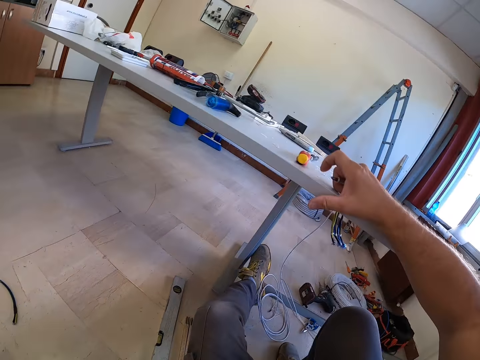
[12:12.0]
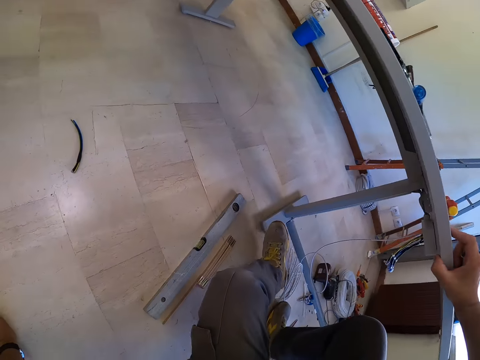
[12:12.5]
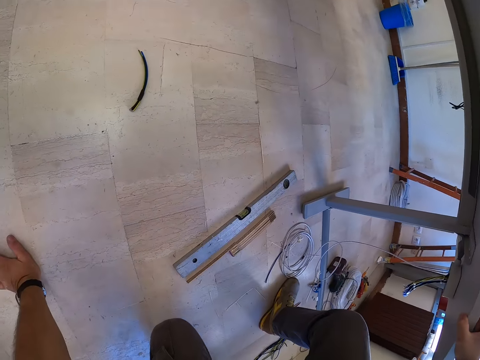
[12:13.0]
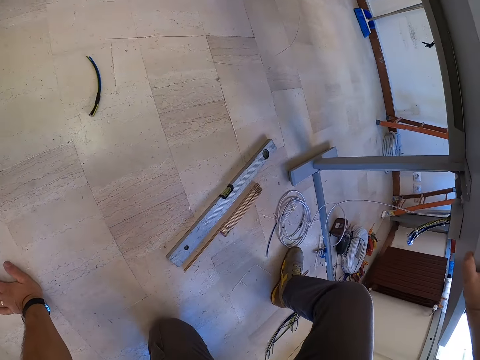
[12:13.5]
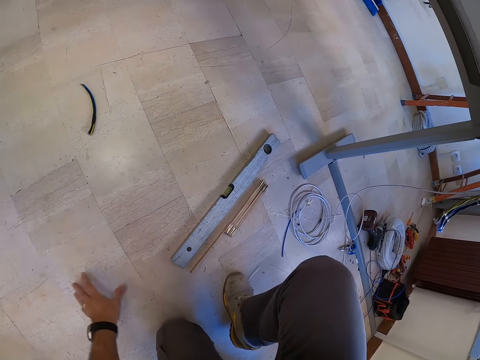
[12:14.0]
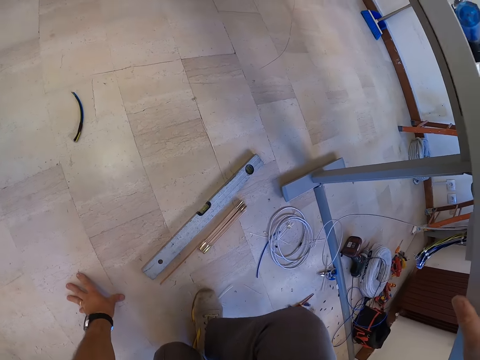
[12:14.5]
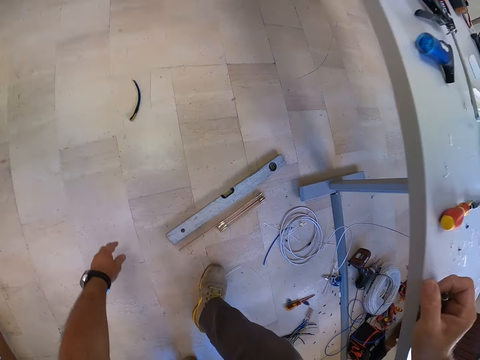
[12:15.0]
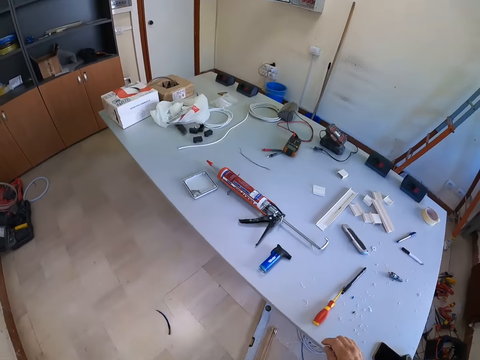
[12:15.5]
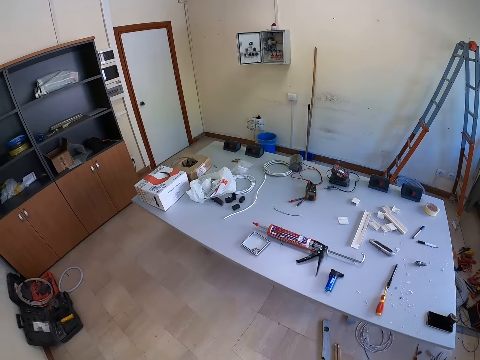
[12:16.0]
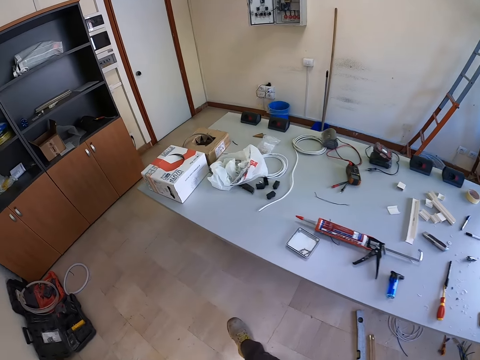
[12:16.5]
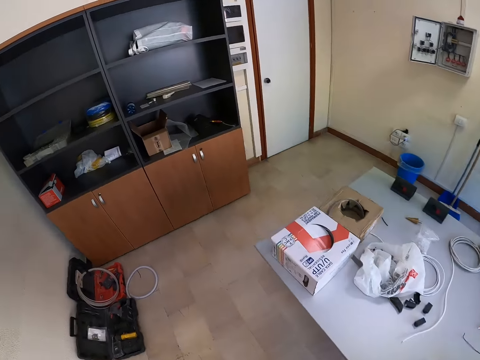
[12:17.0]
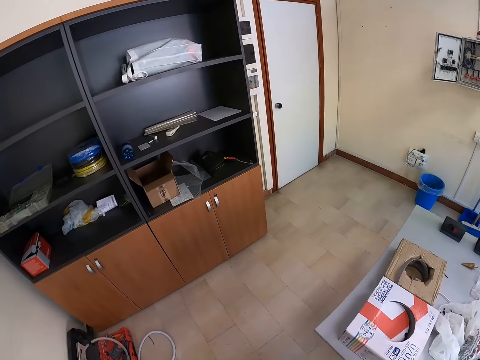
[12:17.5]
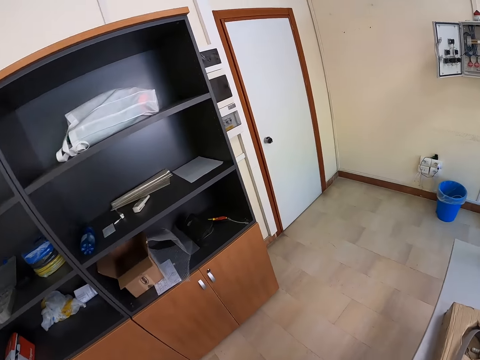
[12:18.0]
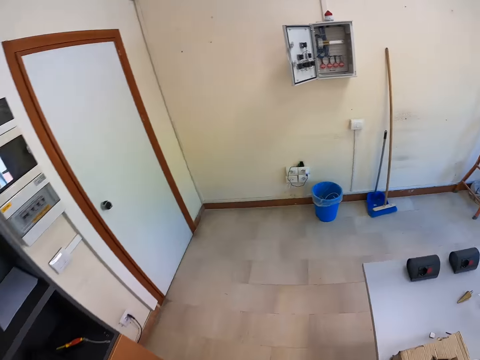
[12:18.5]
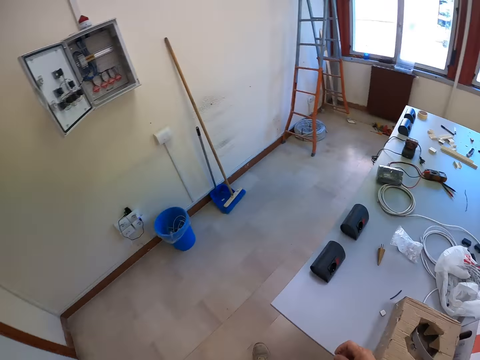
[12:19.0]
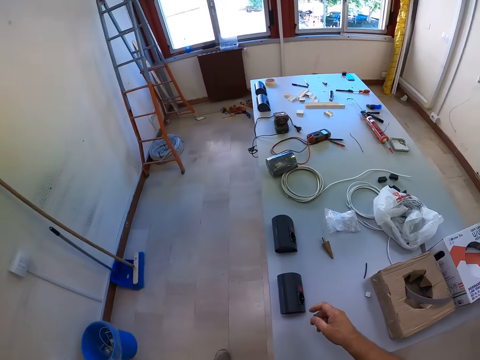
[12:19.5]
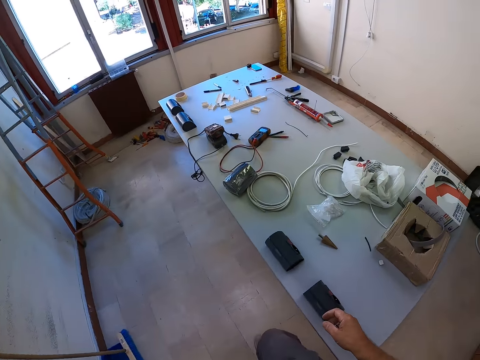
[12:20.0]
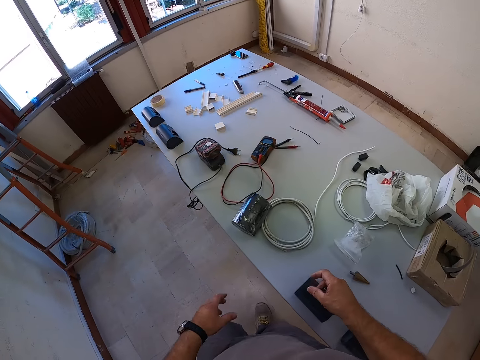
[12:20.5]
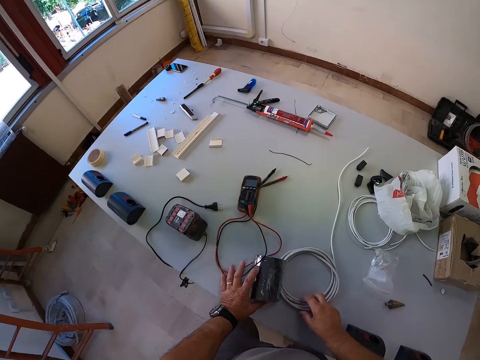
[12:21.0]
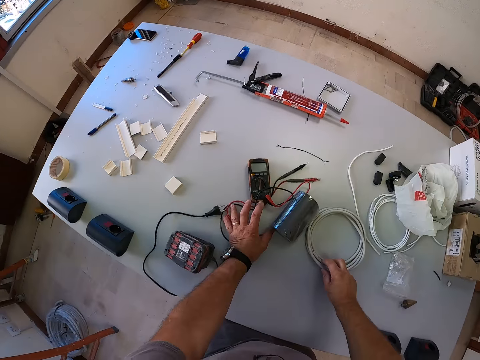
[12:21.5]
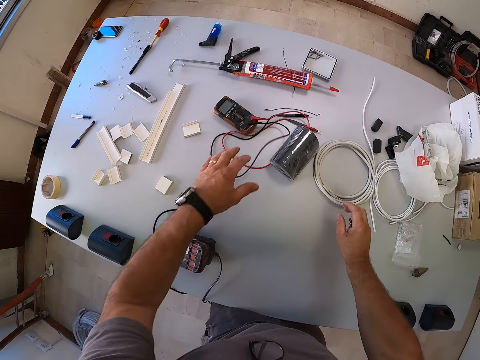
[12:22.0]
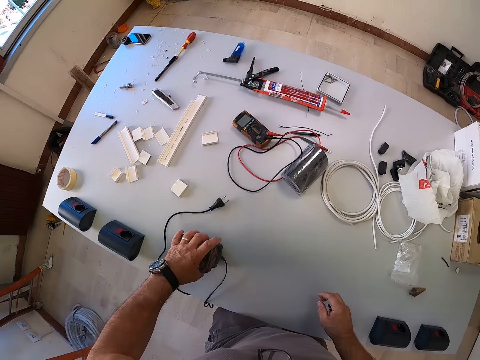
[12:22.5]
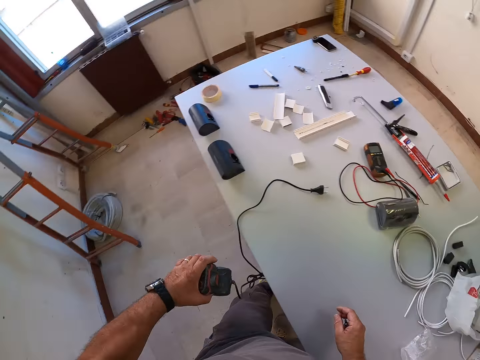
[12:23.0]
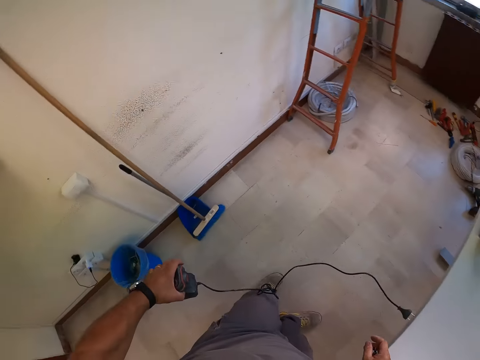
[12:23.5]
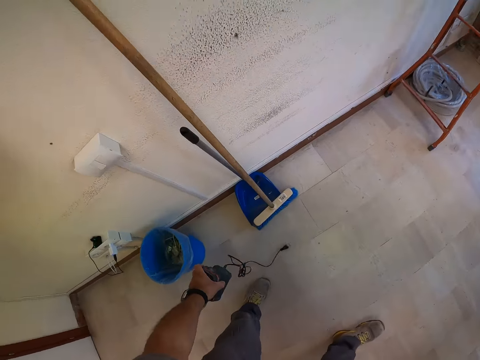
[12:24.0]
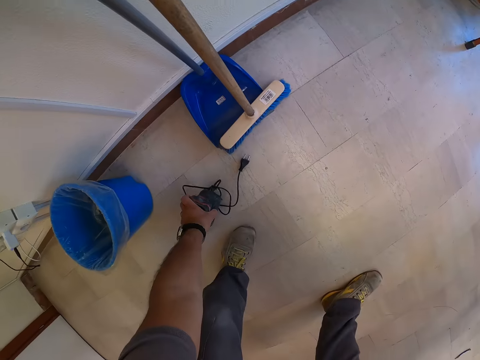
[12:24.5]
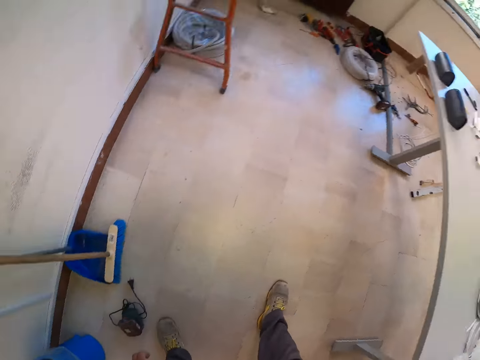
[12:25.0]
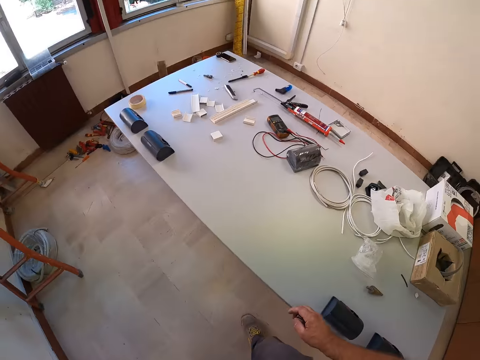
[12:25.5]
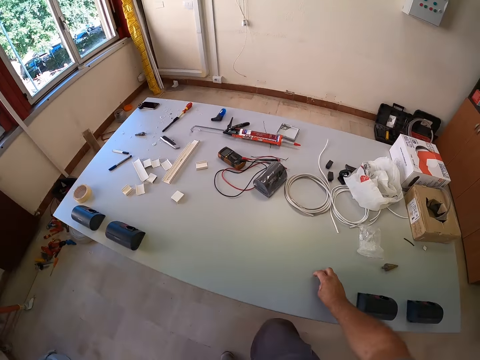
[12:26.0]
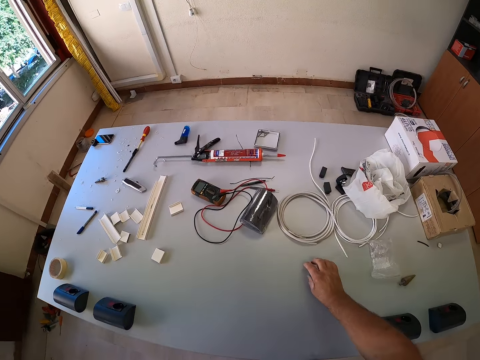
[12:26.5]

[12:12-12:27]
The camera wearer holds the table with his right hand. He puts the hand on the table. He gets up from under the table. He holds the floor with the left hand. He looks at the table. He walks to the other side of the table. He moves the cables and a switch box on the table. He picks up the switch box on the table. He drops the switch box on the floor.

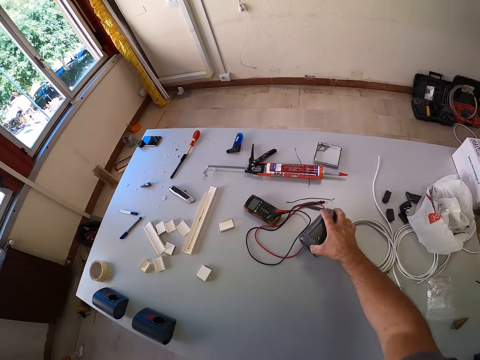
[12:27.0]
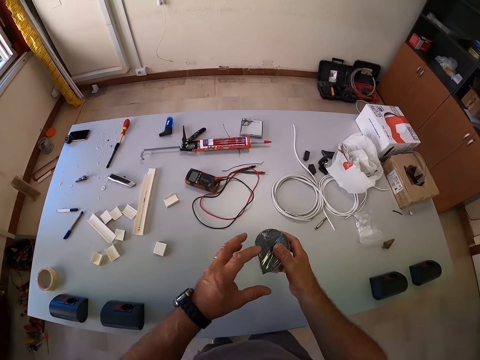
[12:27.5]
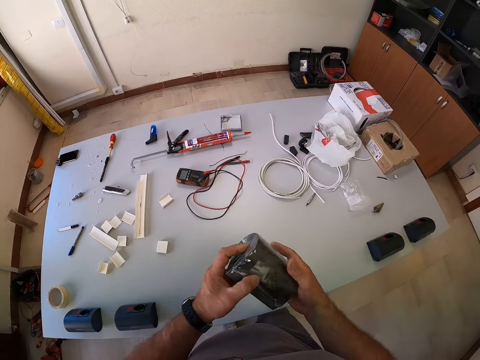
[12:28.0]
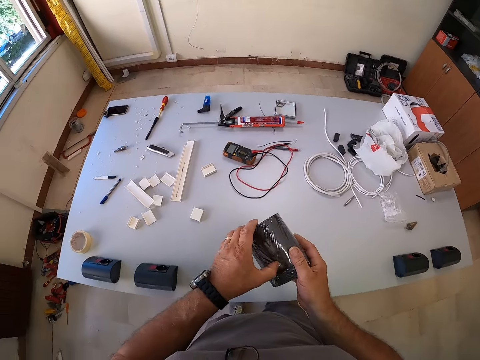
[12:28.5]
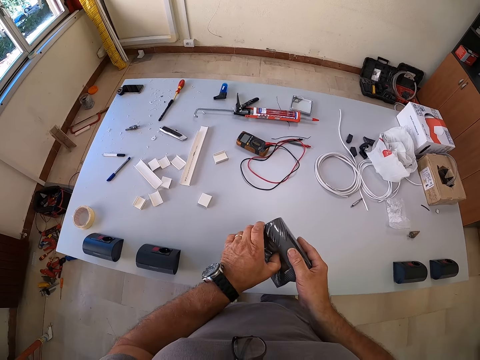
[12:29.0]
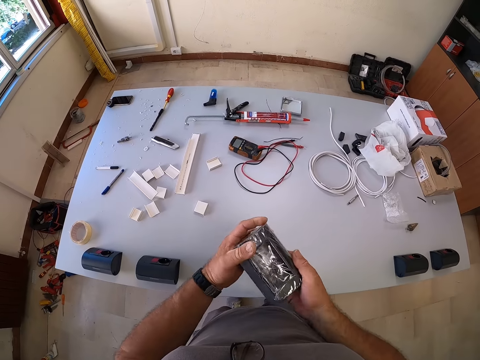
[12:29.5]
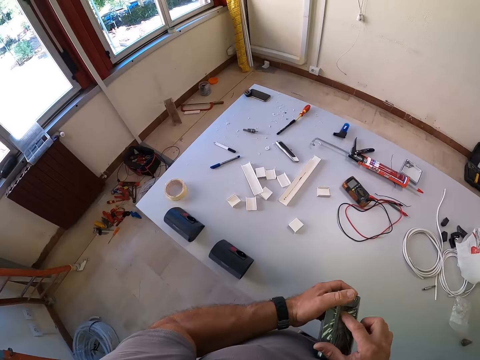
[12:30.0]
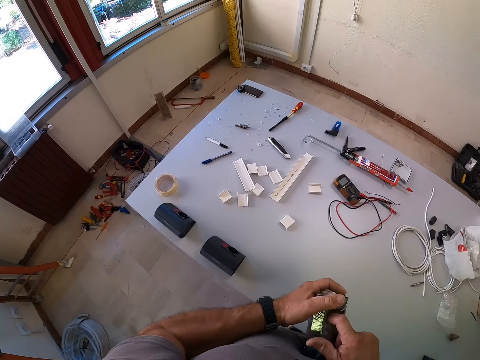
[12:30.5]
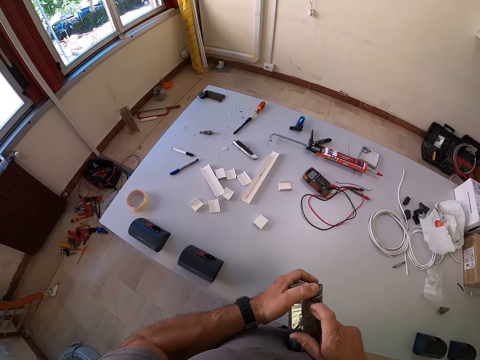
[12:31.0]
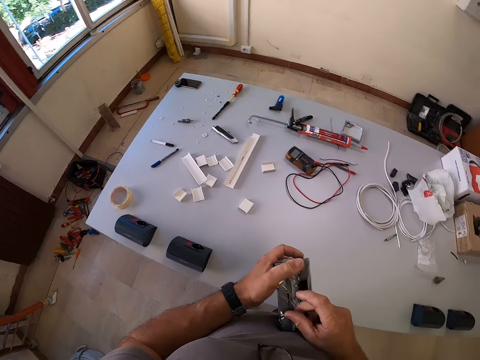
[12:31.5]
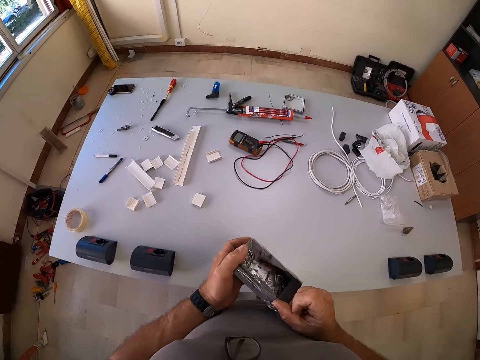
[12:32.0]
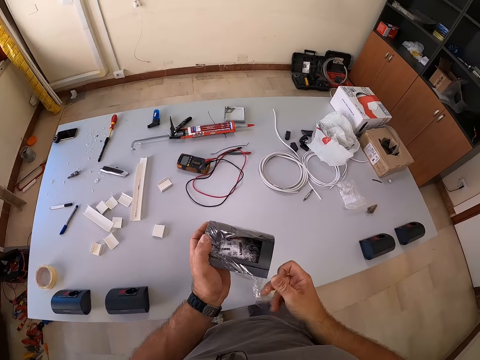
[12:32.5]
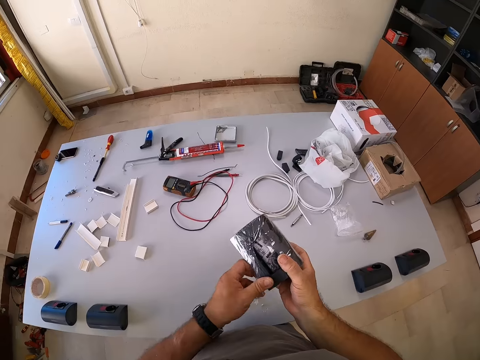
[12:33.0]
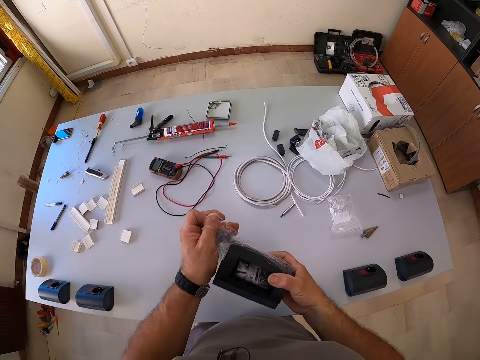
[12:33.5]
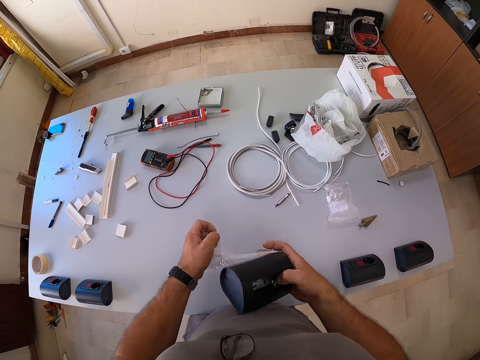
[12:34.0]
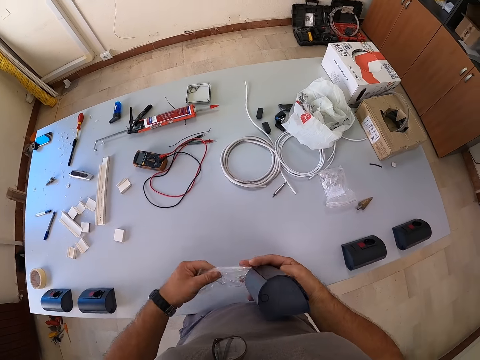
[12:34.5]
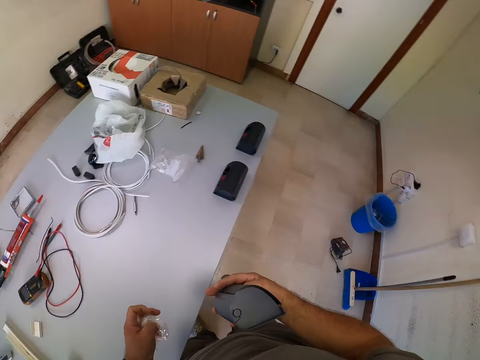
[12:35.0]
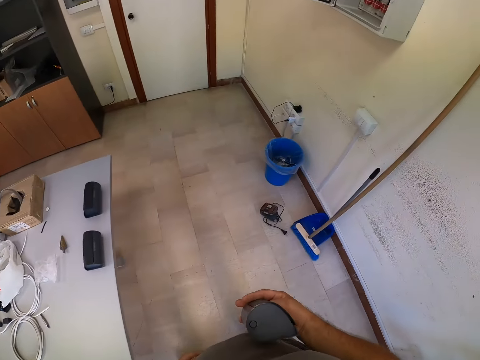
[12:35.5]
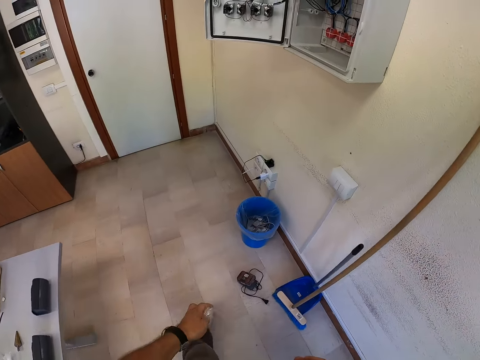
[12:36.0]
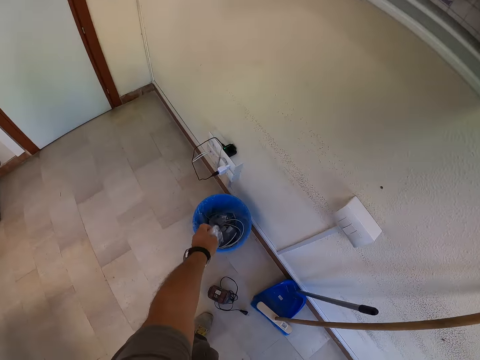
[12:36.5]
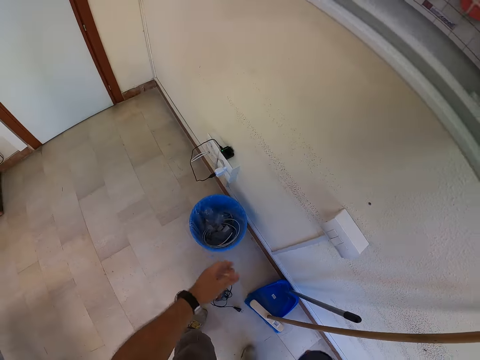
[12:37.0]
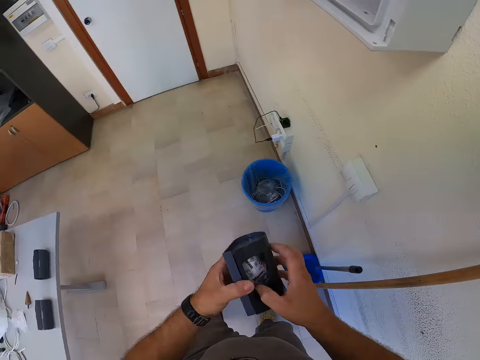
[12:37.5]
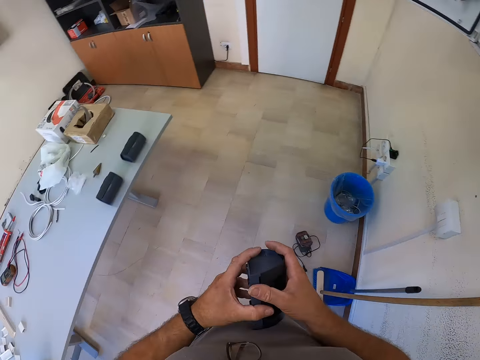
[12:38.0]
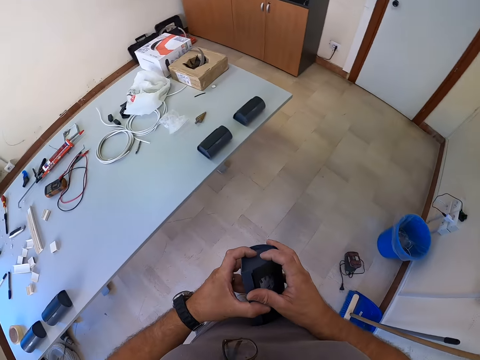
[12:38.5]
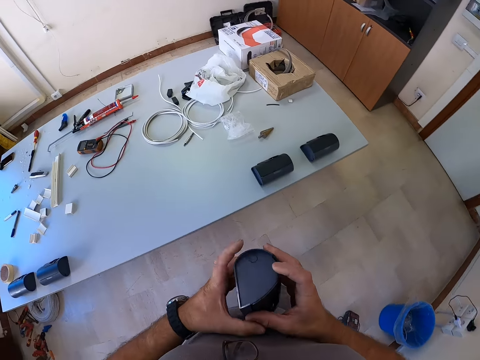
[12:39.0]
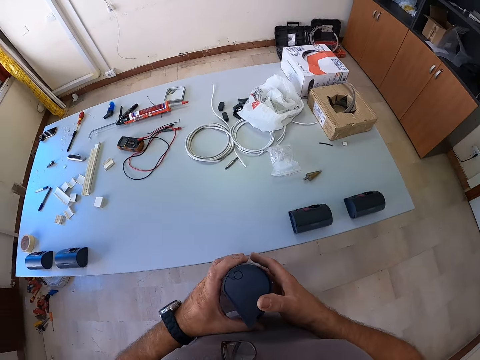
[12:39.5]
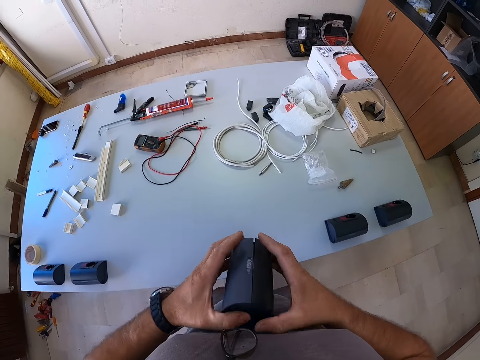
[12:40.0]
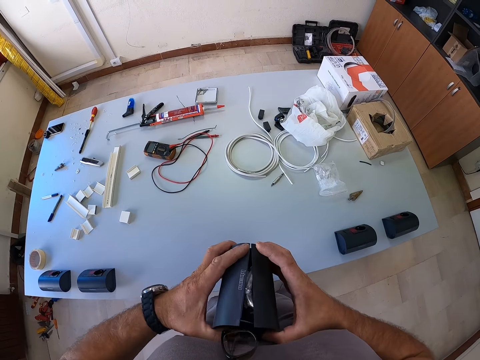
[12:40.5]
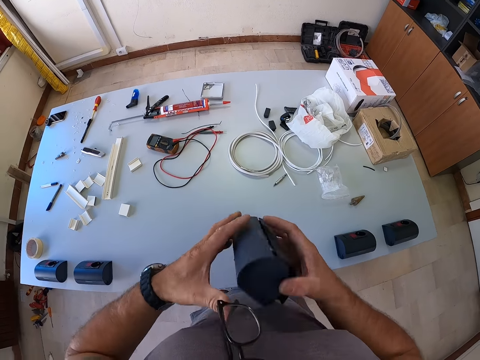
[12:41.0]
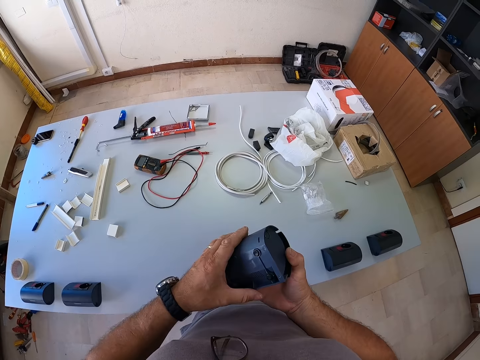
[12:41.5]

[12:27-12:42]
The camera wearer picks up a switch box from the table. They remove the plastic paper. They tear the wrap of the switch box. They hold the plastic paper. They drop the wrap in a waste bin. They hold something. They open the switch box.
